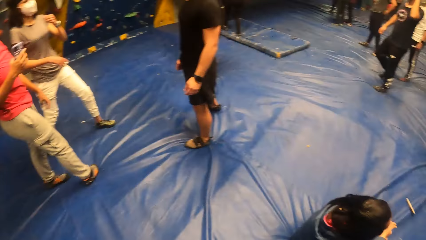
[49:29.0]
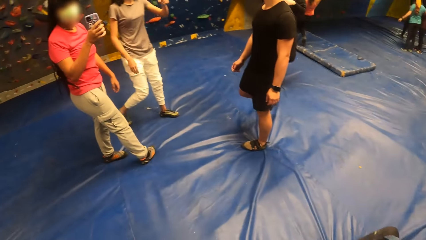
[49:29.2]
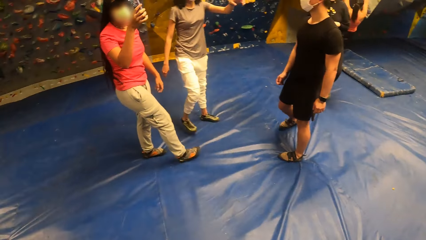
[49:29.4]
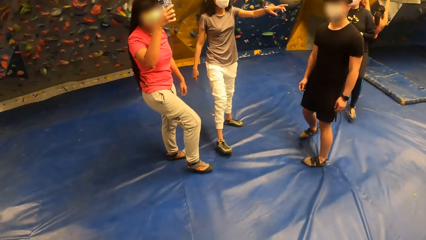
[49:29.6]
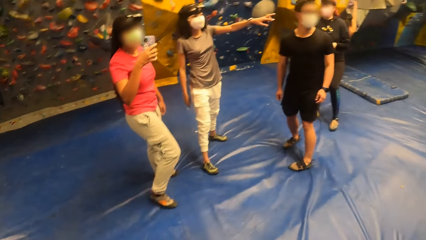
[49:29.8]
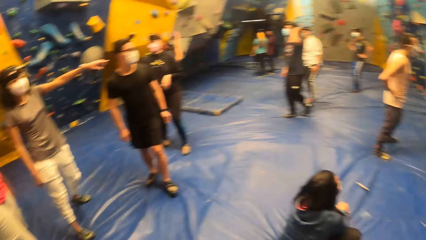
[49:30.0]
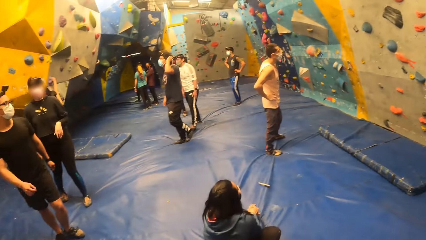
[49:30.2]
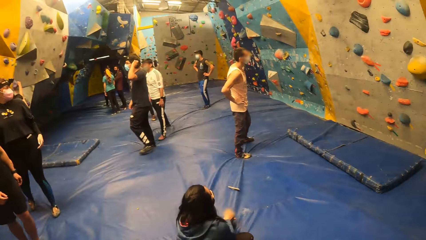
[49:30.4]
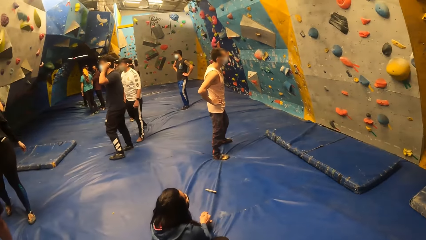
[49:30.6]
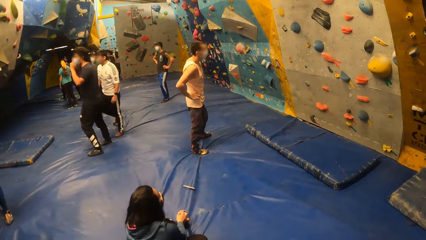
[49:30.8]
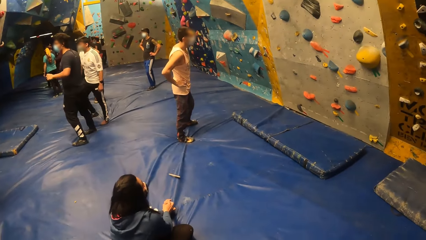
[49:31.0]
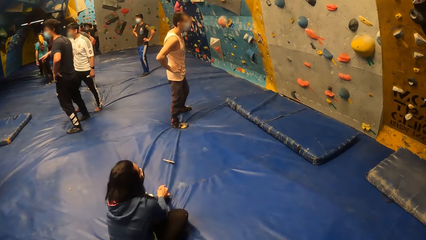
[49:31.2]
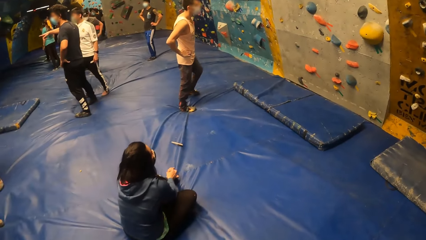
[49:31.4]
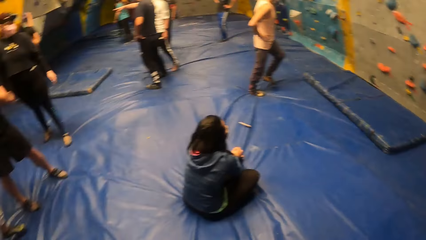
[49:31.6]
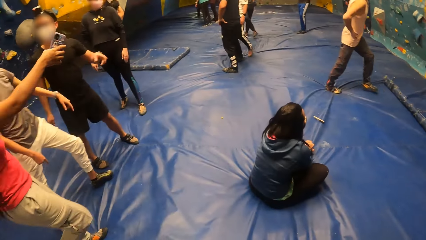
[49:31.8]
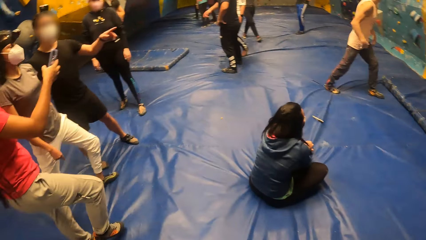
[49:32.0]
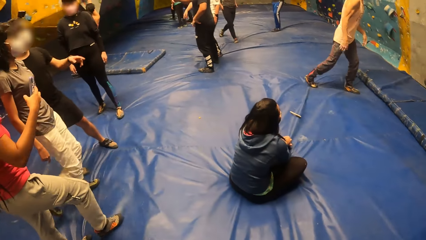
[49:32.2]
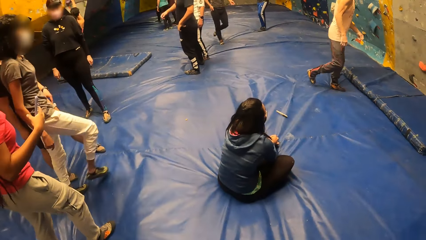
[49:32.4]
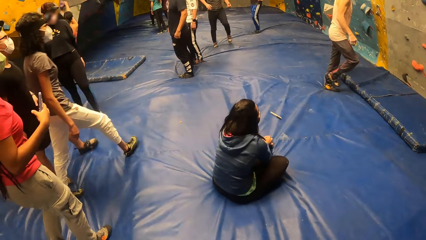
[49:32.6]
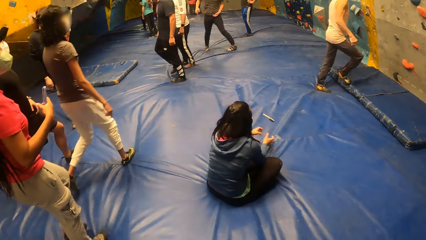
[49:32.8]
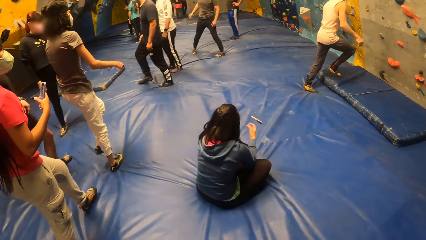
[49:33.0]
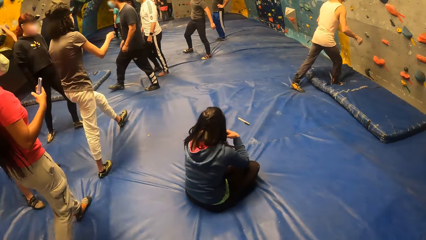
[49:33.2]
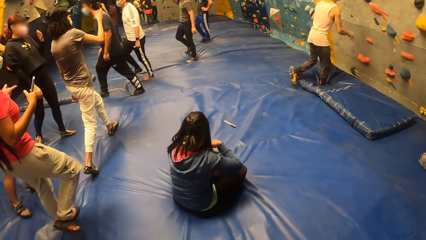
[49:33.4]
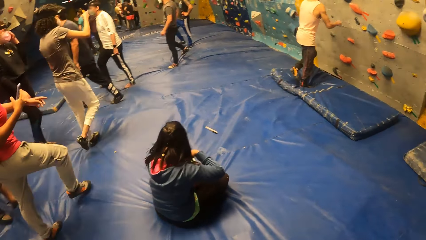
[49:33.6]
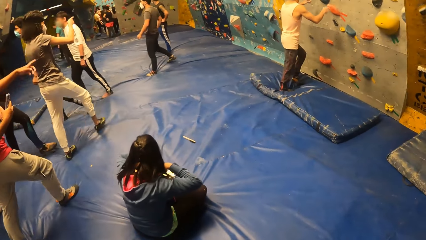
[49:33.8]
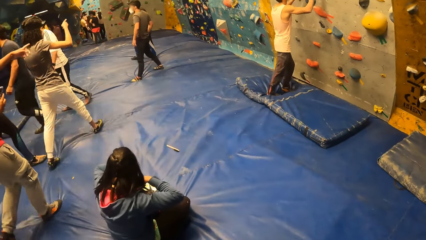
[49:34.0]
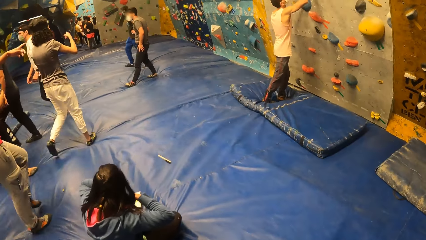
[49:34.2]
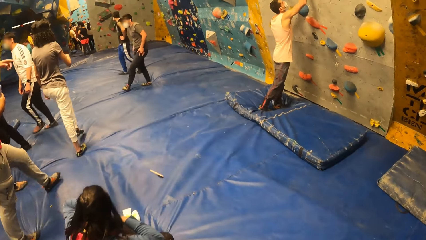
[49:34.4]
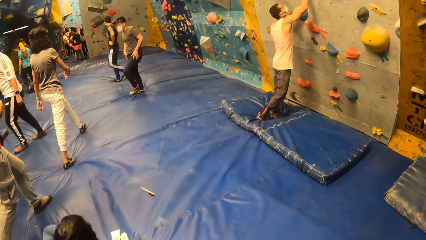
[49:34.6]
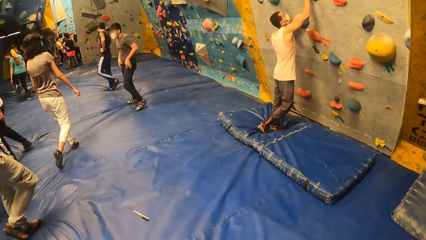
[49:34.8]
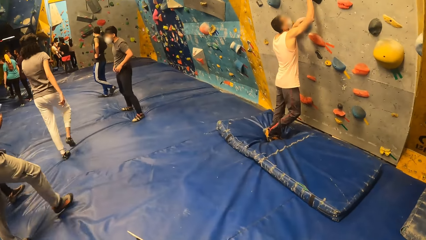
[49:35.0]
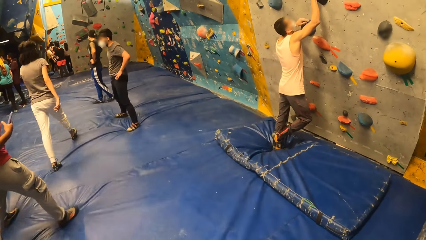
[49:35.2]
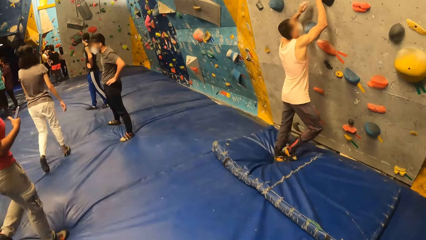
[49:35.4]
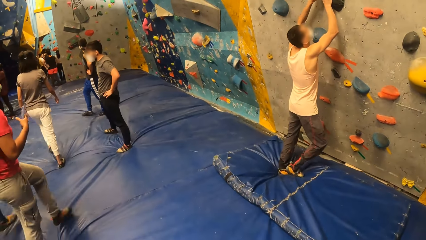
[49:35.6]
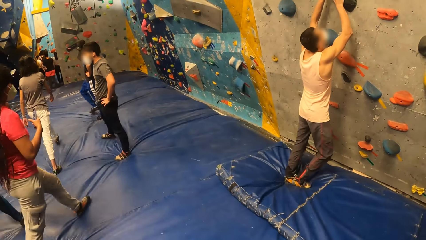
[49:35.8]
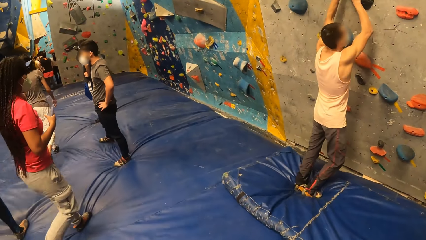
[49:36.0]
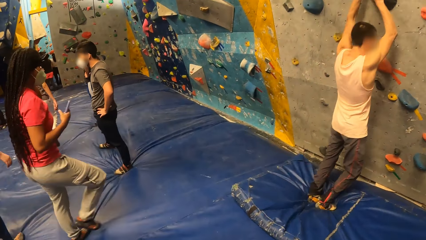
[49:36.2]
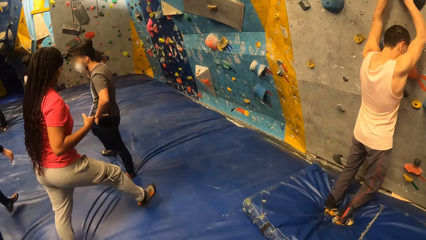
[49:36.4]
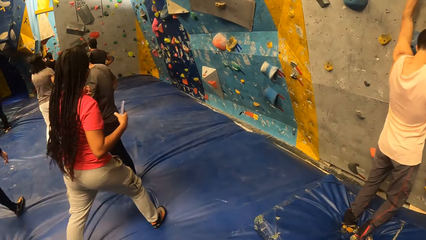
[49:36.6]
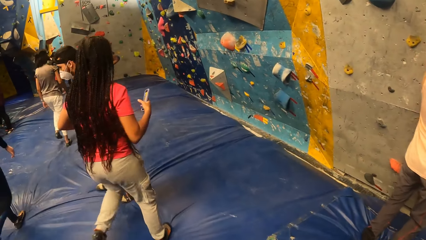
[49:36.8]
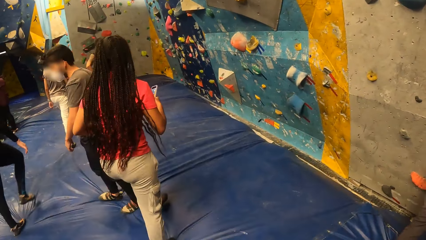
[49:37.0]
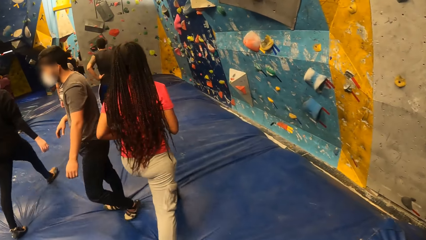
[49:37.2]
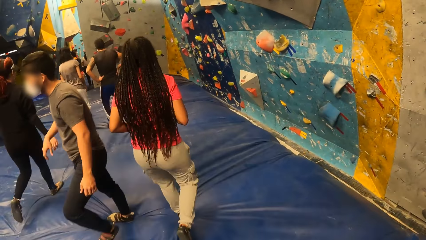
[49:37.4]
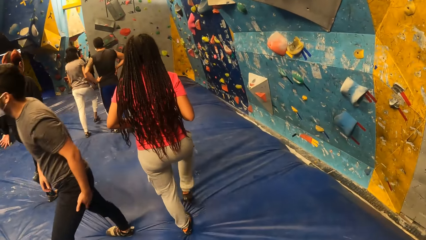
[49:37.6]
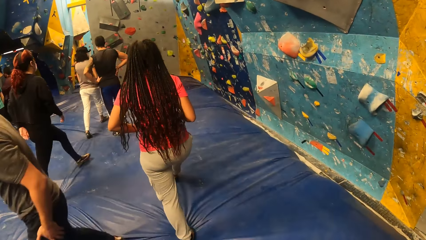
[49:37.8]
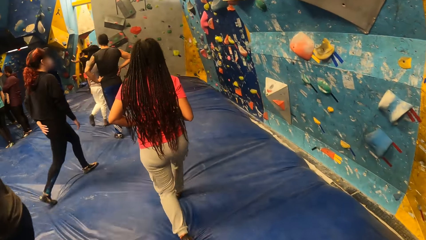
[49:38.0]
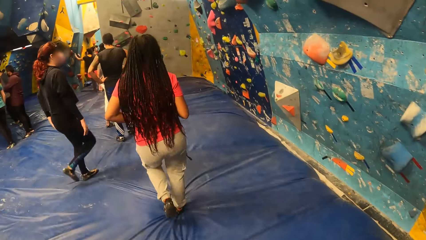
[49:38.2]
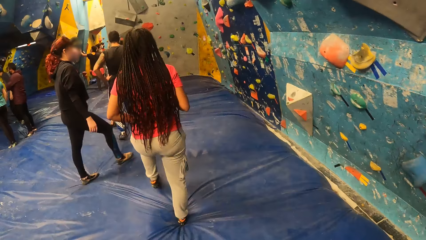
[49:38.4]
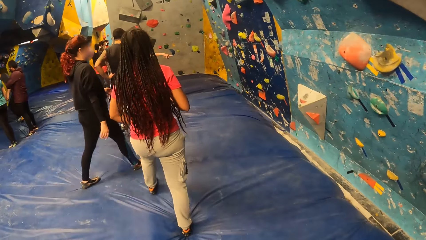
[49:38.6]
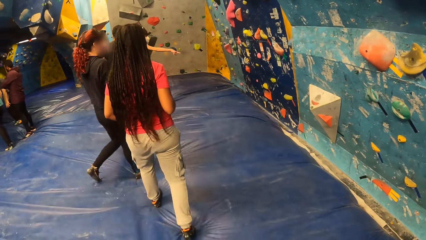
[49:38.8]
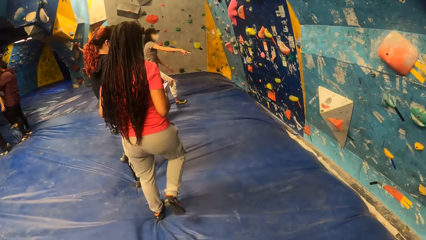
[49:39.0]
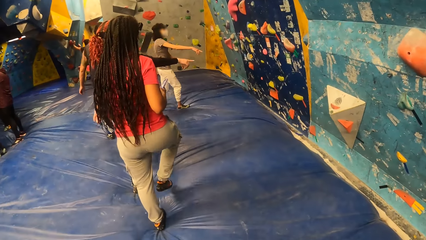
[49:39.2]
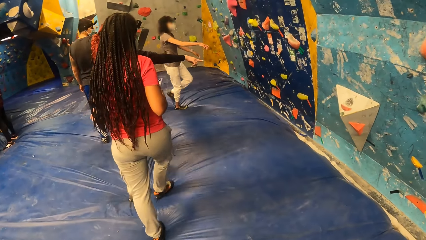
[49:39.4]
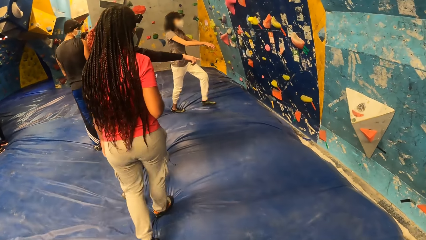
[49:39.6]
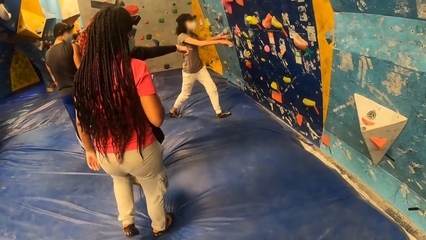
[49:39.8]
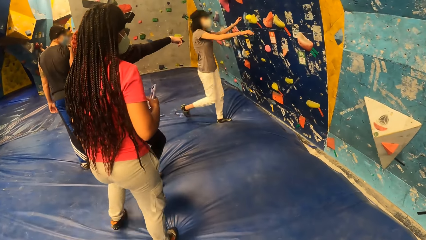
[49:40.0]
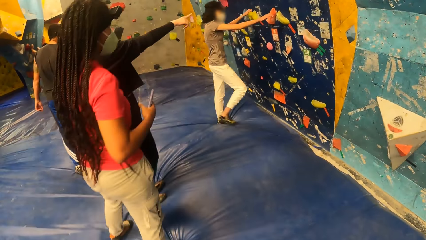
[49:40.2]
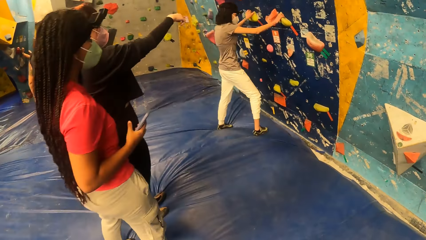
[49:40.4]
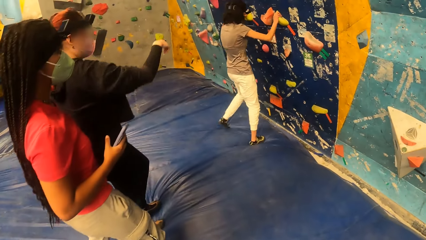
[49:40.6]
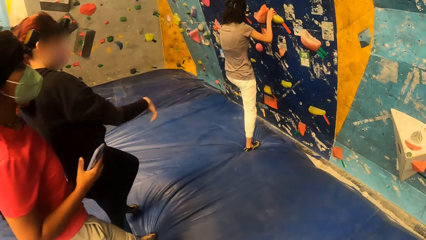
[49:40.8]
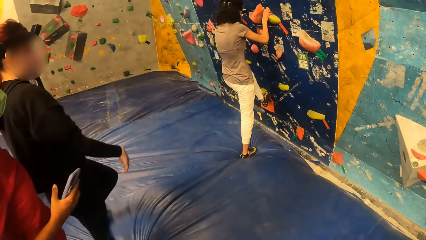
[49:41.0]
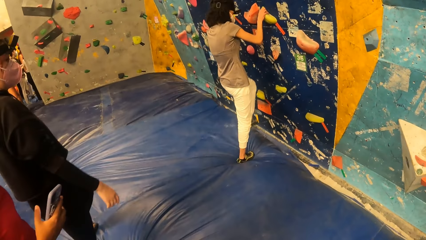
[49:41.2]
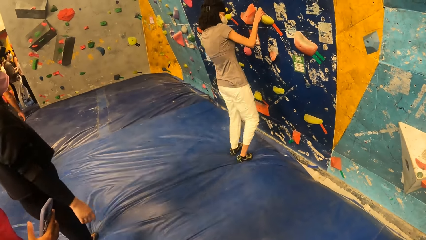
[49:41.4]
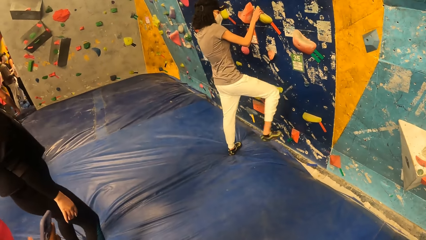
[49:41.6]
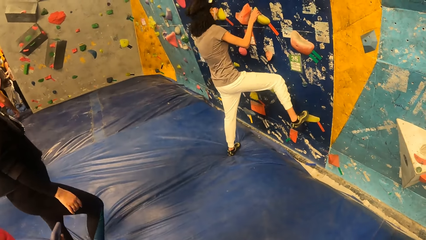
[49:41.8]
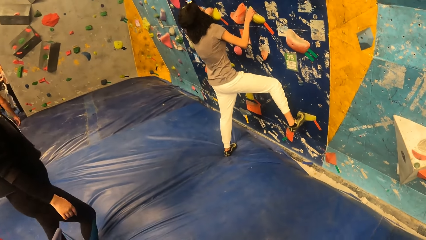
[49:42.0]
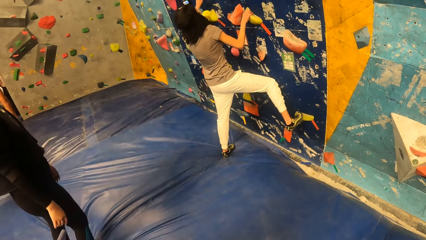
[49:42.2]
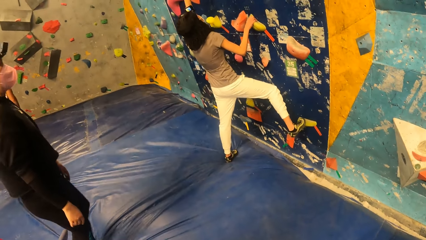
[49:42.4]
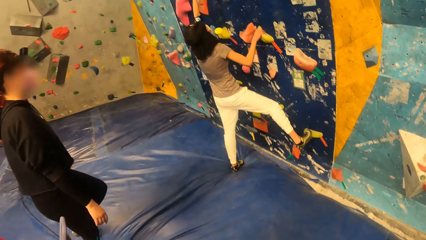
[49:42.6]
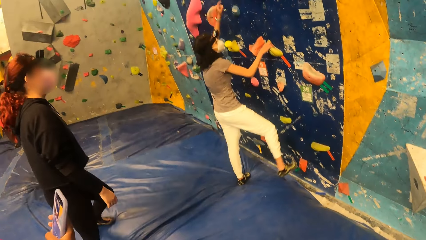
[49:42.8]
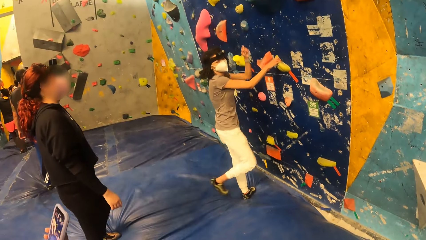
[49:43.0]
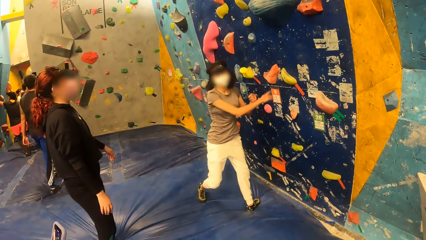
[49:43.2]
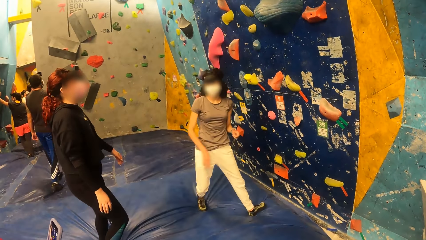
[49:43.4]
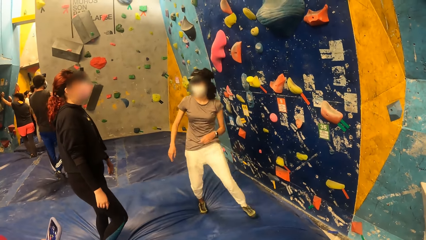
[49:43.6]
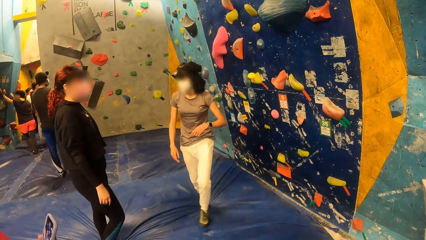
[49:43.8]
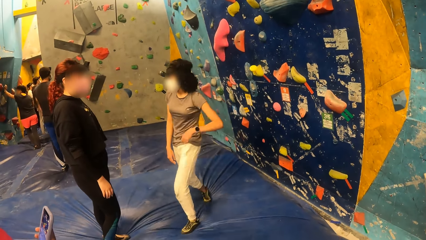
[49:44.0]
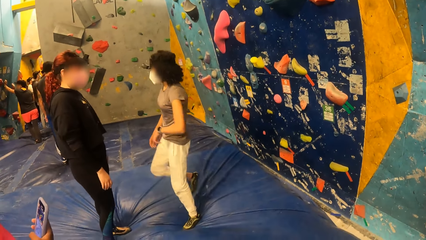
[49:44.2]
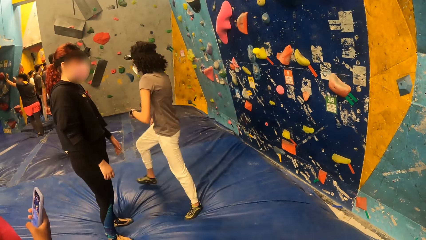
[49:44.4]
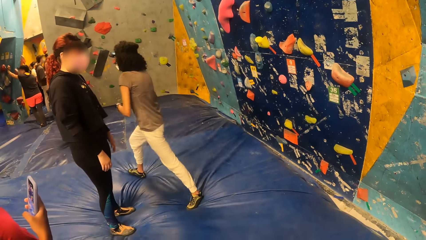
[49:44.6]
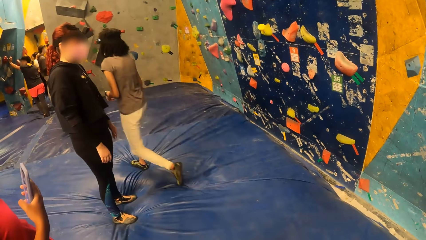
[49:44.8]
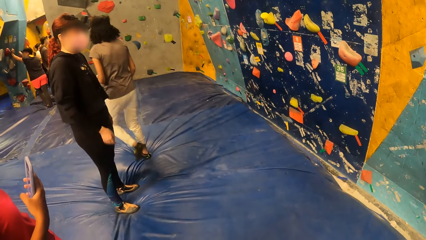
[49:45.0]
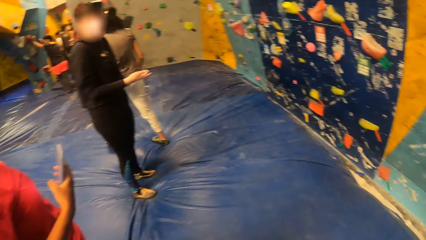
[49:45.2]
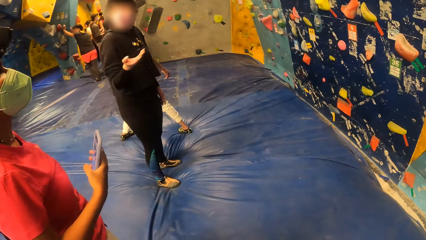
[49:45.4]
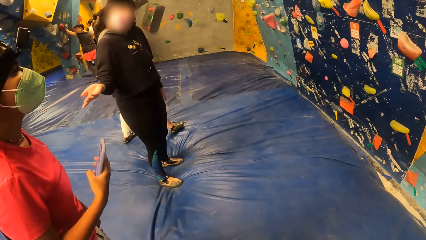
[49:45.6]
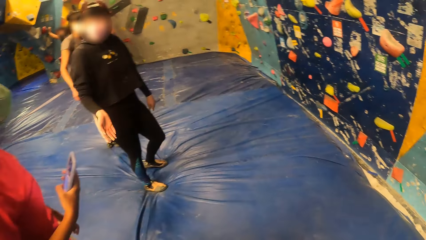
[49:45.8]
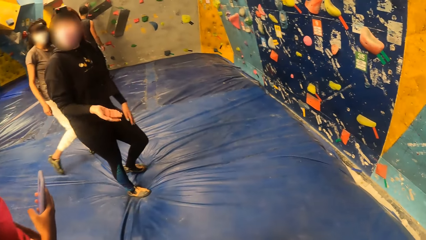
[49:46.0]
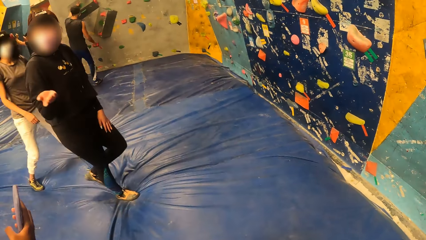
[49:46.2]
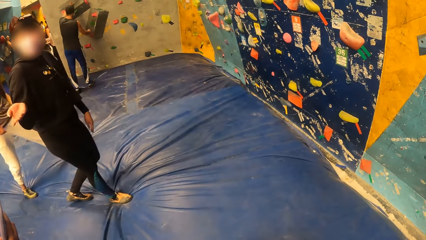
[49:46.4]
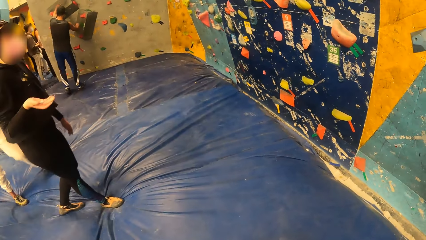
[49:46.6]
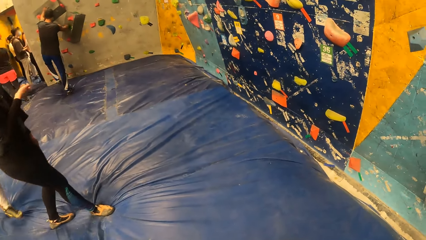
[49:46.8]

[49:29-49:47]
The camera wearer interacts with the woman, the man and another woman. They look around. They walk towards a wall with the first woman, the man and the other woman. They look at a man. They walk in the room. The other woman holds two steps on the wall with her two hands. She climbs the wall. She places her left leg on a step on the wall. She places her right leg on a step on the wall. The camera wearer looks around.
